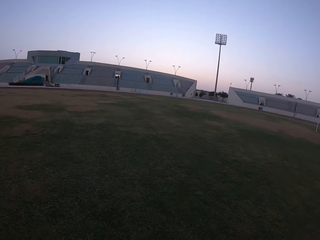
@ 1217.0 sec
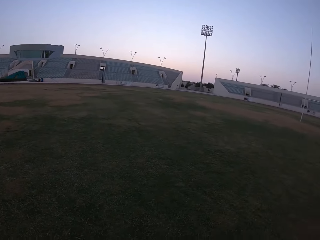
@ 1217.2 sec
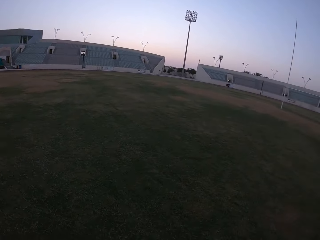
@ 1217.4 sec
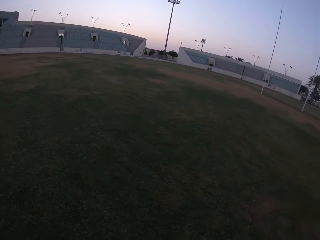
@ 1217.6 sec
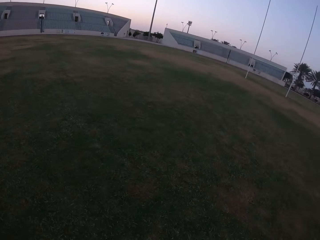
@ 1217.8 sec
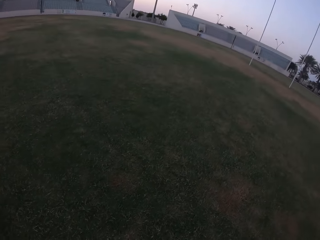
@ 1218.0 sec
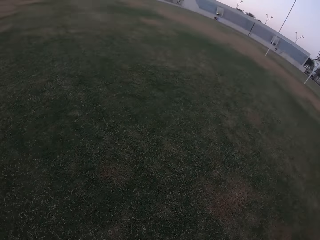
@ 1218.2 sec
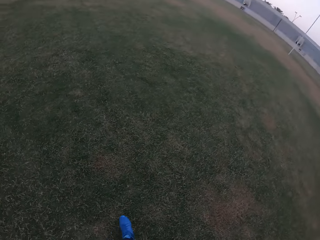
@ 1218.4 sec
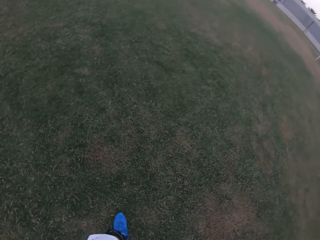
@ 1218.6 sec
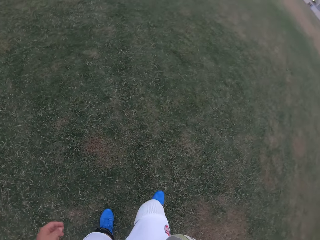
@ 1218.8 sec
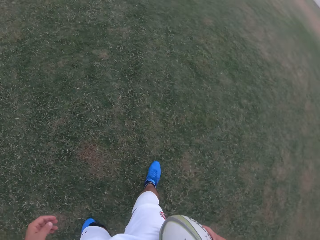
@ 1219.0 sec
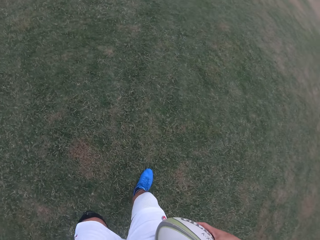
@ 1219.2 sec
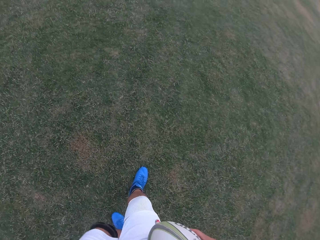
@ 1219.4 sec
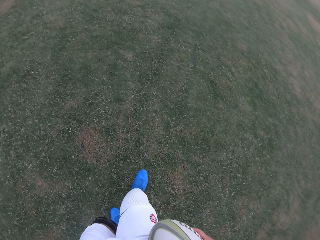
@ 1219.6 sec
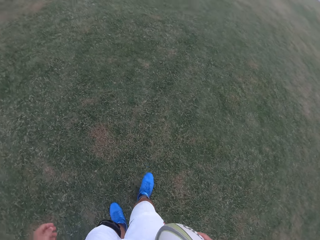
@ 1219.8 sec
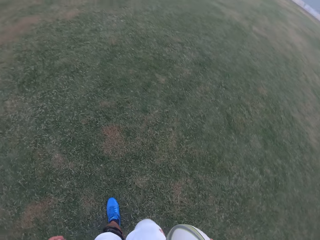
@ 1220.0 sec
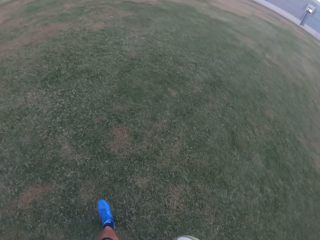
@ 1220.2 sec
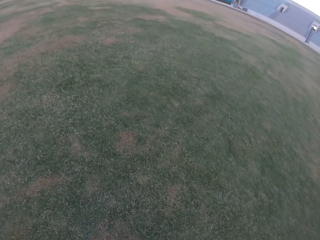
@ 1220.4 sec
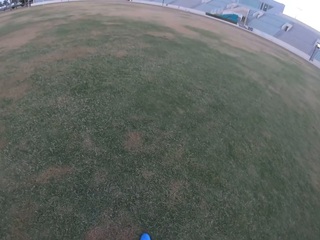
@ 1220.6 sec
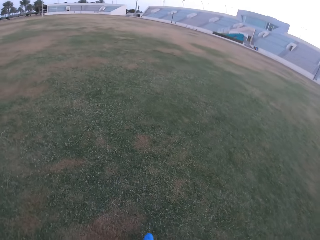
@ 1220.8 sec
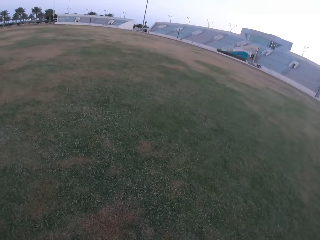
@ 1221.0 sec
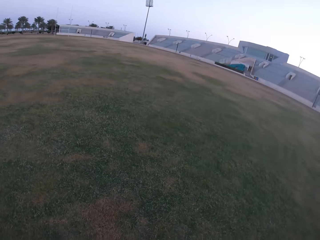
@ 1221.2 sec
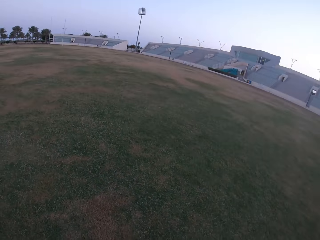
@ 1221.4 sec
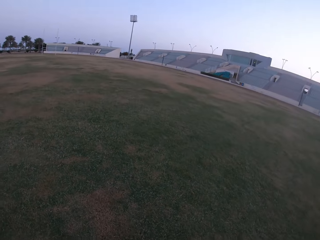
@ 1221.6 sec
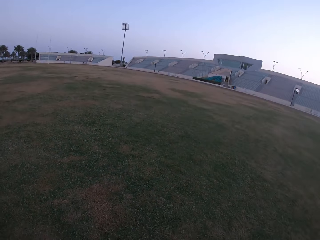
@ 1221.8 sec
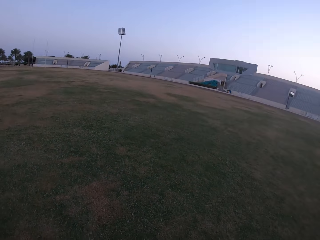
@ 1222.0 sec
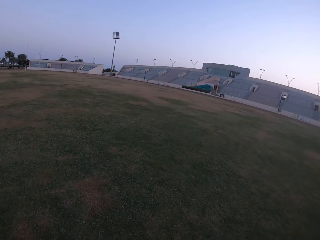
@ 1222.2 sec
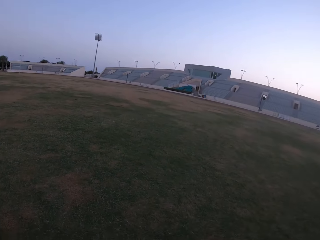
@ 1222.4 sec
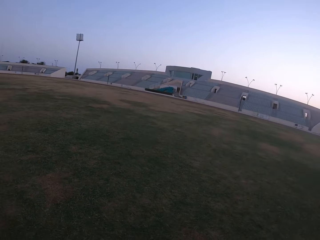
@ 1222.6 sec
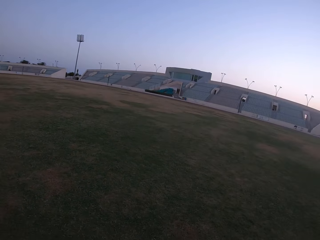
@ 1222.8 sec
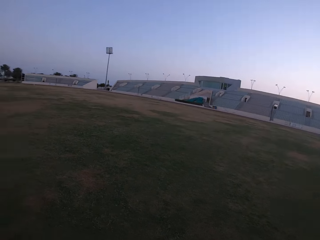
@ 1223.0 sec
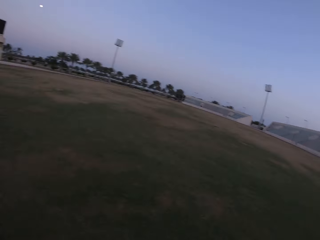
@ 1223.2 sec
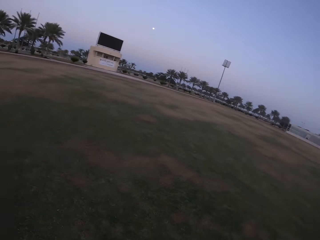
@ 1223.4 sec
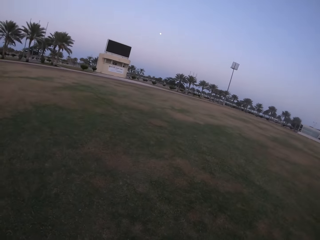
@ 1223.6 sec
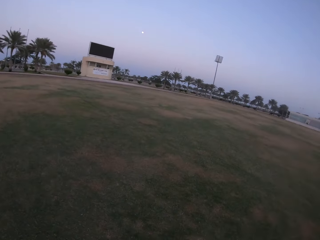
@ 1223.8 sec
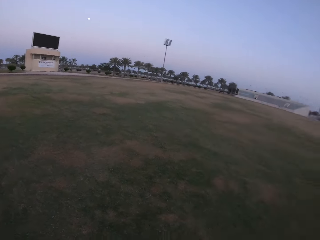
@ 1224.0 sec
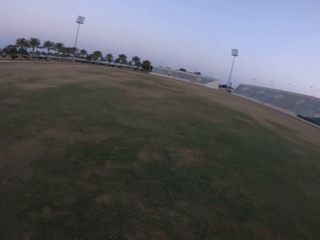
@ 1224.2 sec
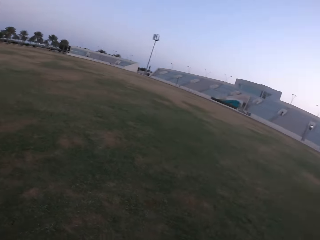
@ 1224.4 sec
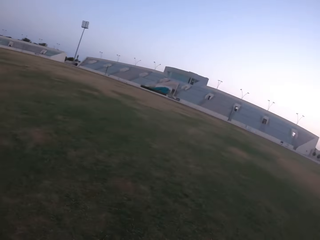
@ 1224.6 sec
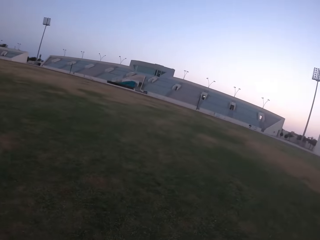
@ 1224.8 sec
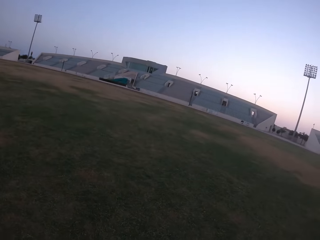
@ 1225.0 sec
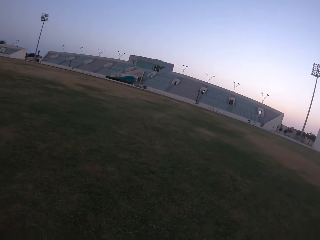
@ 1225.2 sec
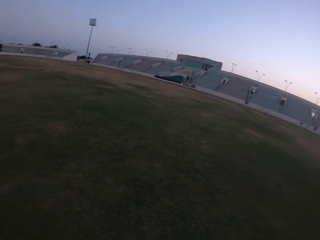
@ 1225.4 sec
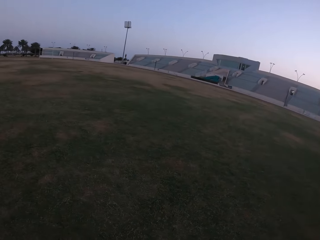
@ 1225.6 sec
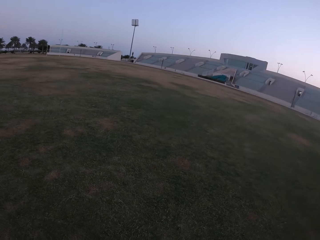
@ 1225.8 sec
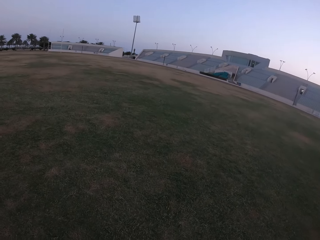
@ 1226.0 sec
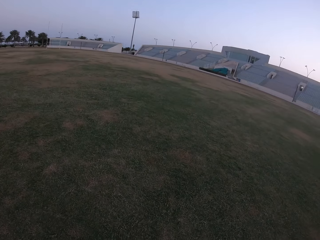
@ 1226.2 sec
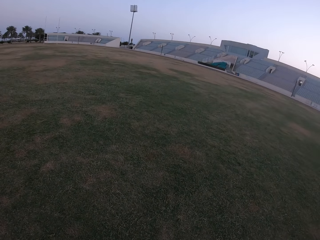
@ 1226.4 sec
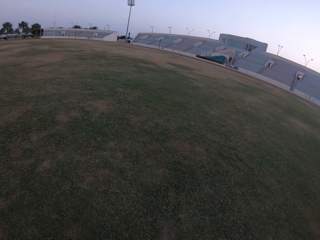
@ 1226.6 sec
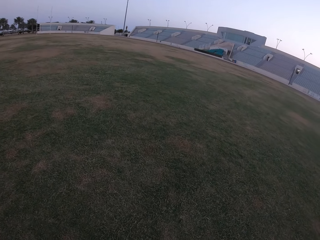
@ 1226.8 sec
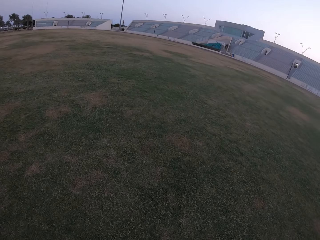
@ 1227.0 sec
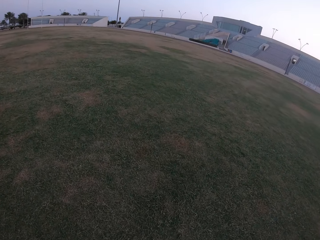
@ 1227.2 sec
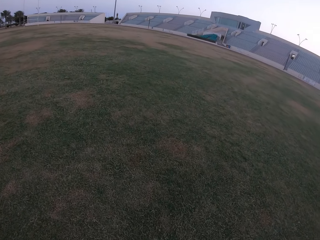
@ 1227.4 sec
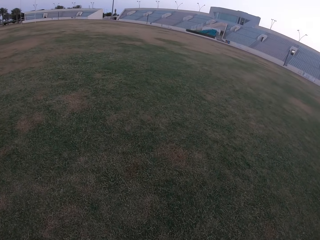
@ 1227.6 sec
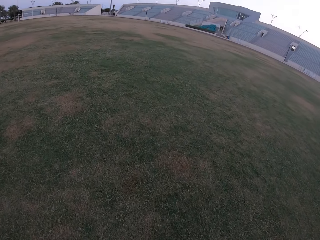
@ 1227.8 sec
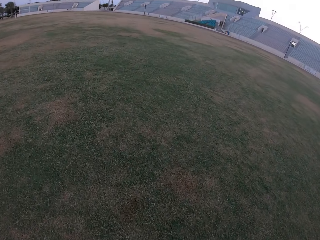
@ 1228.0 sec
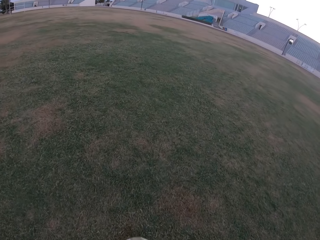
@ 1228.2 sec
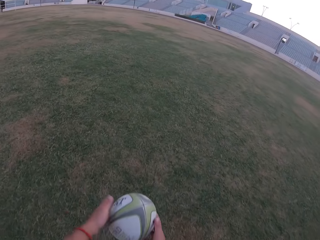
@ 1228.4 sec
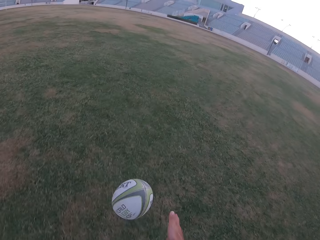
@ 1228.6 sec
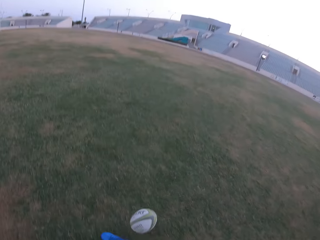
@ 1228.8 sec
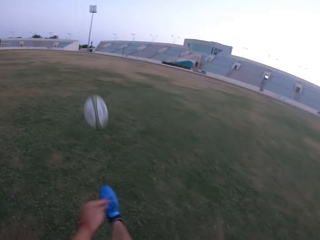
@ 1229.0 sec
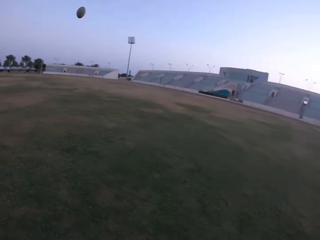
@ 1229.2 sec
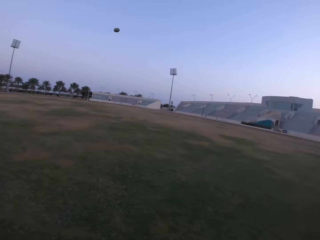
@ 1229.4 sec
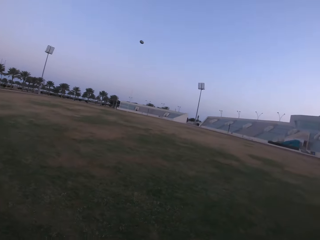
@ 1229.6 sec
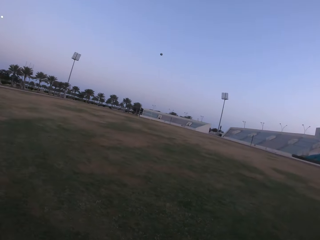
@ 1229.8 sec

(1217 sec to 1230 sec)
The camera wearer moves the legs. They look around the field. They kick the ball in the field.

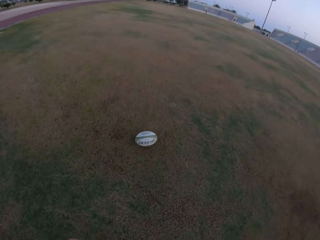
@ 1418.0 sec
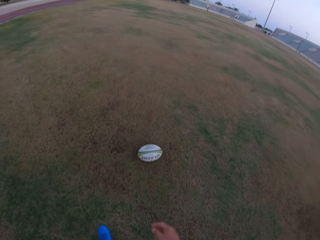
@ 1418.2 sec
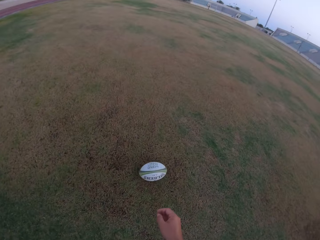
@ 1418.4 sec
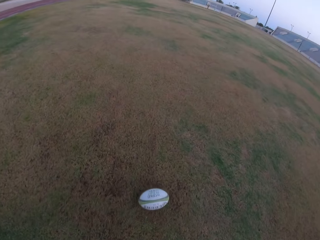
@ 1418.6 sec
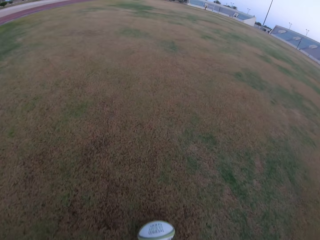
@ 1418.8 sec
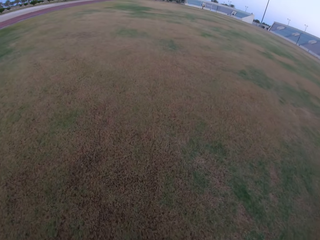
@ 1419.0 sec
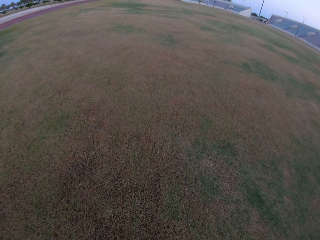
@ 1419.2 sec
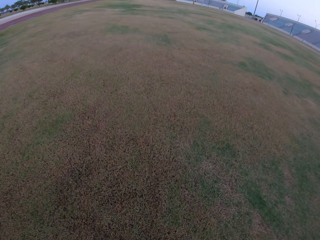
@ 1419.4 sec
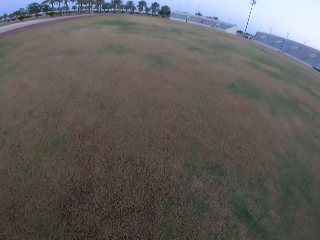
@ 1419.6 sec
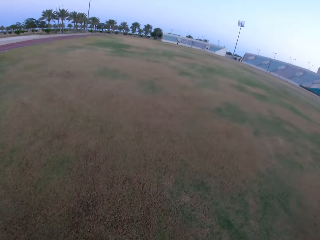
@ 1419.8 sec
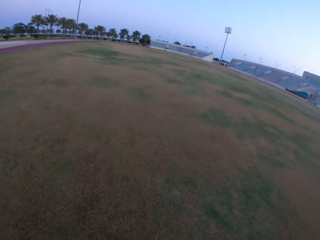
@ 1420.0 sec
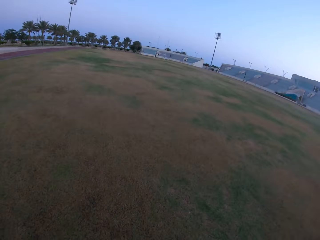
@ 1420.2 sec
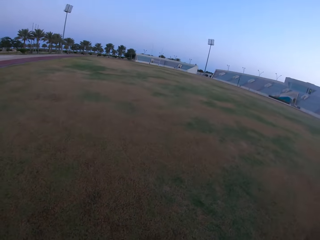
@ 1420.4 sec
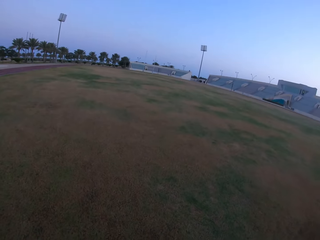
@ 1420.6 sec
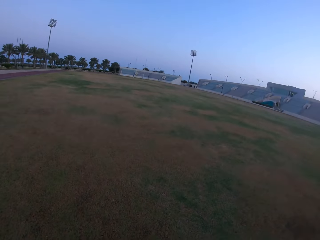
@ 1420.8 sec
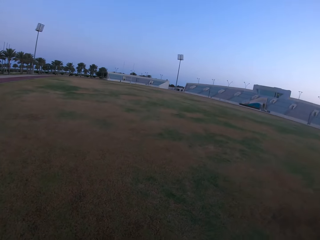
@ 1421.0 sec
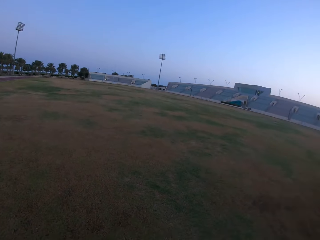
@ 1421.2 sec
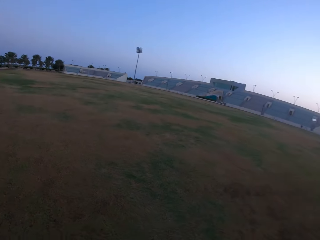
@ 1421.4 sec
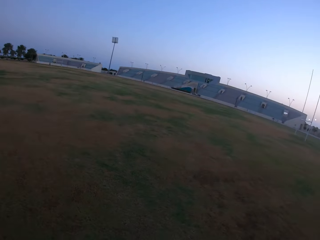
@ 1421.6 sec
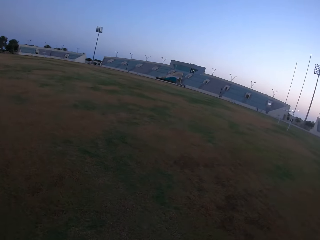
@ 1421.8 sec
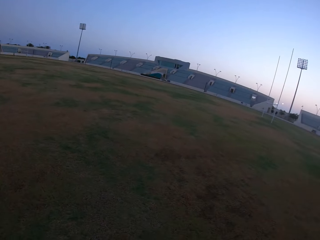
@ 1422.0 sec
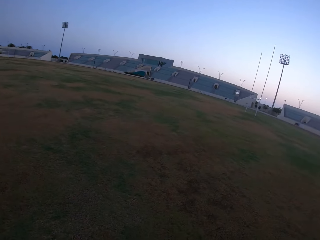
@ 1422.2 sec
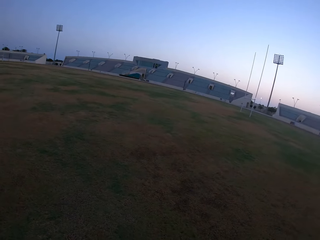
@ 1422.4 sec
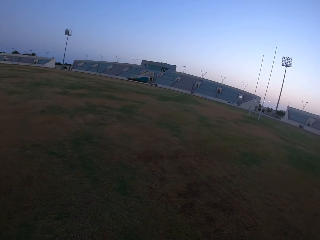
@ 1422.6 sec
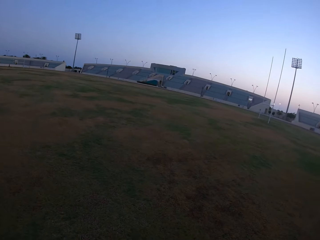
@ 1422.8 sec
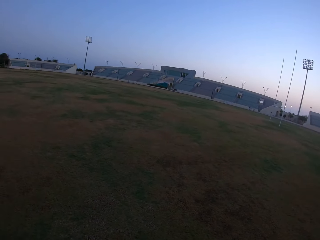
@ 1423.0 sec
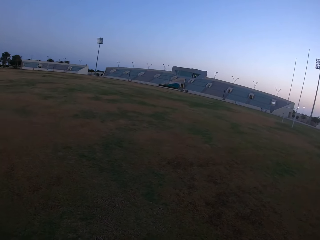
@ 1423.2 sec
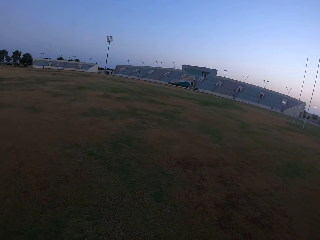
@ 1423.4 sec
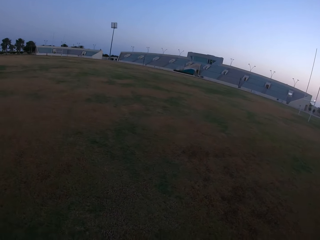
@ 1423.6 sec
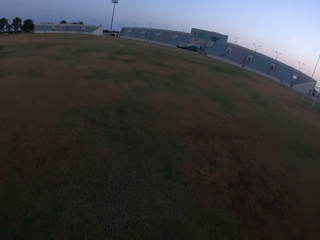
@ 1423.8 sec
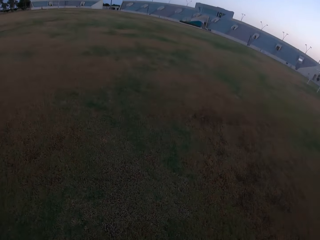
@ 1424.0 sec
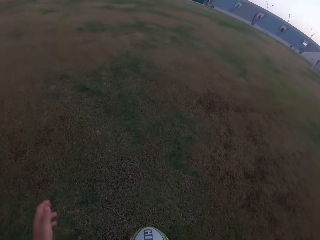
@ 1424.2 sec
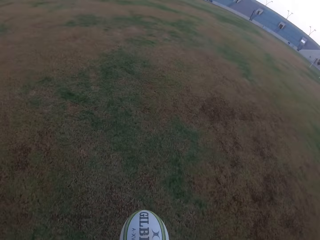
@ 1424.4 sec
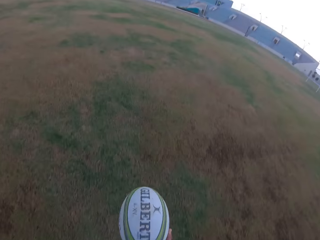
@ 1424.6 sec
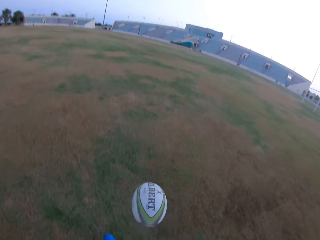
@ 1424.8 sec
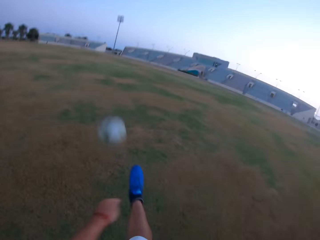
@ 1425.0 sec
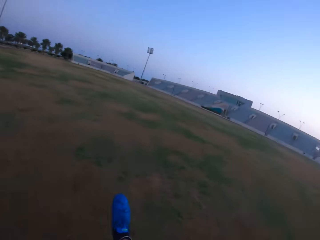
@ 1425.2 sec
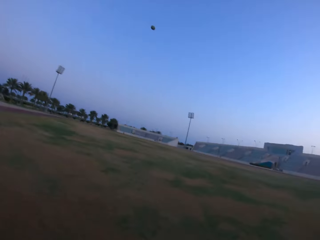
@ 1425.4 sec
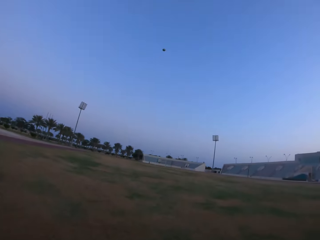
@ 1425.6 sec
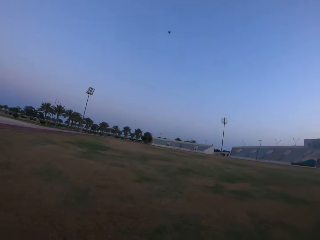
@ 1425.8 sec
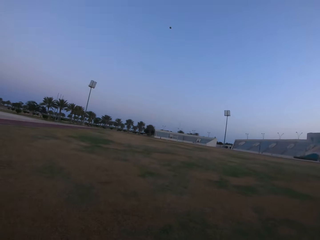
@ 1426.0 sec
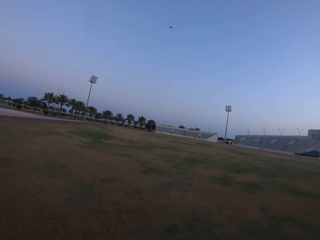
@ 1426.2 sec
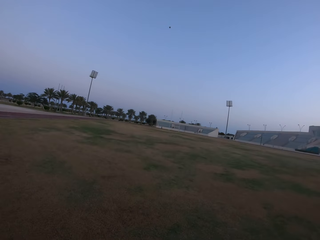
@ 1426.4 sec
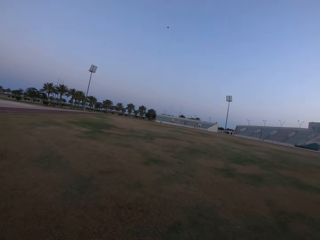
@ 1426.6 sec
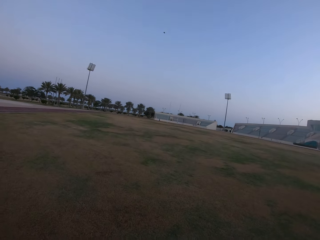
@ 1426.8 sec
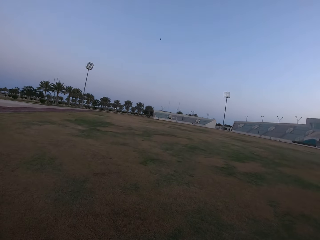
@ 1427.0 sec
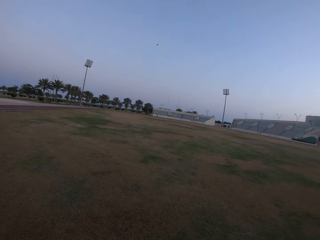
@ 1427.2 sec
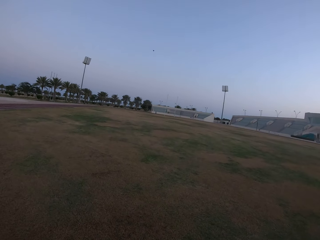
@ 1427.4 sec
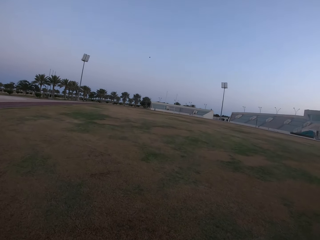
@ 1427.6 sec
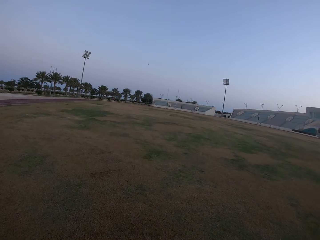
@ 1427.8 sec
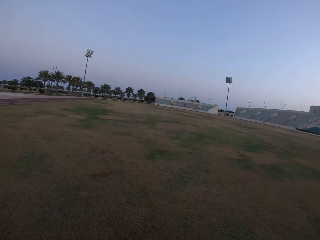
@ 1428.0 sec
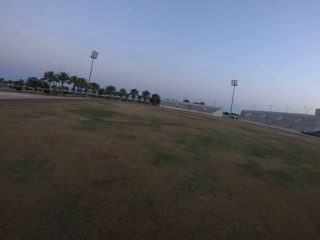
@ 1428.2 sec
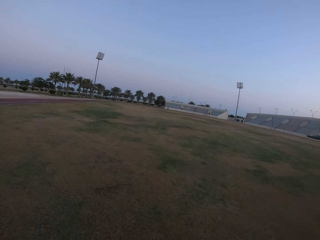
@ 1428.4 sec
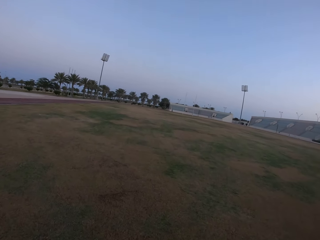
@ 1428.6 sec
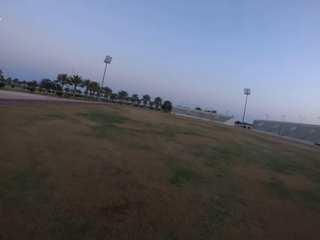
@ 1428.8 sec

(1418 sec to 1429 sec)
The camera wearer picks up the ball from the ground. They look around the field. They kick the ball in the field.
